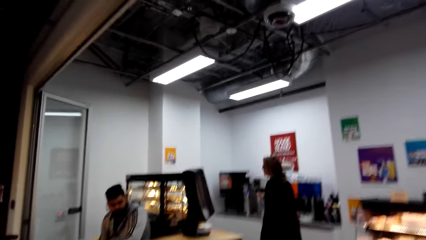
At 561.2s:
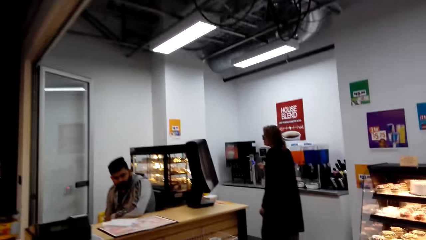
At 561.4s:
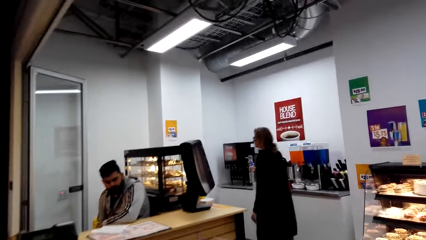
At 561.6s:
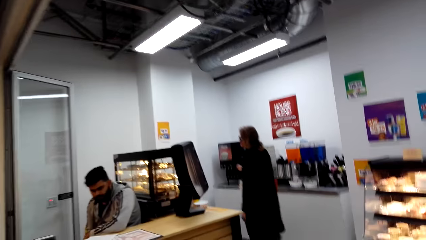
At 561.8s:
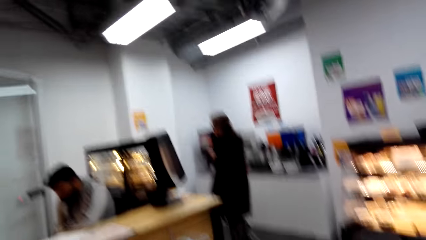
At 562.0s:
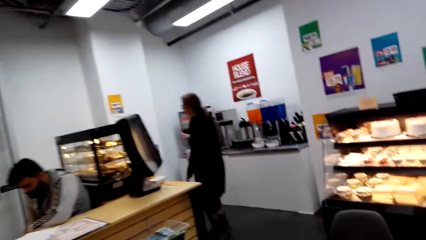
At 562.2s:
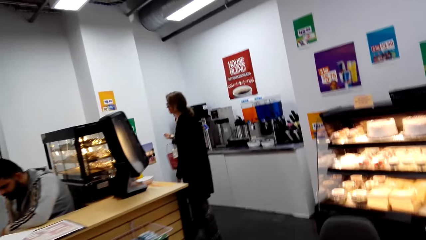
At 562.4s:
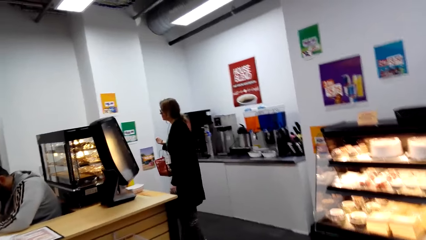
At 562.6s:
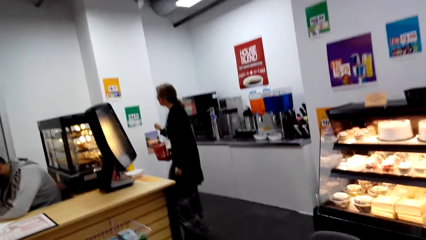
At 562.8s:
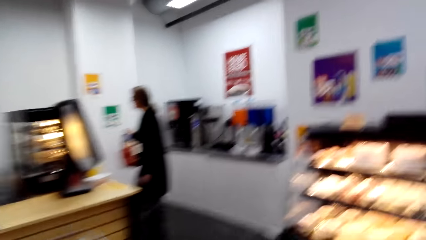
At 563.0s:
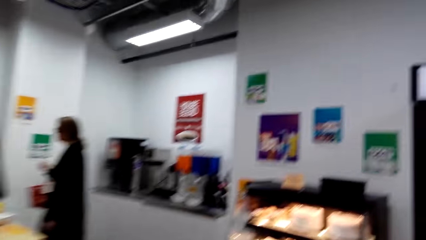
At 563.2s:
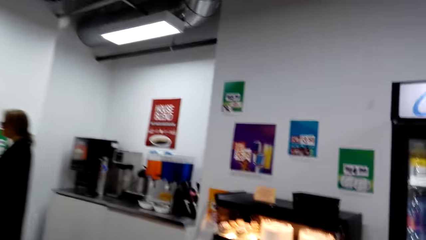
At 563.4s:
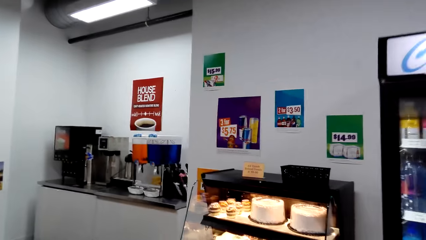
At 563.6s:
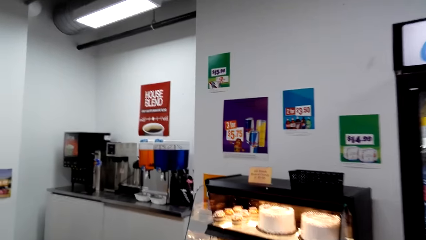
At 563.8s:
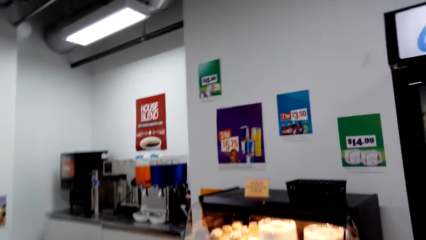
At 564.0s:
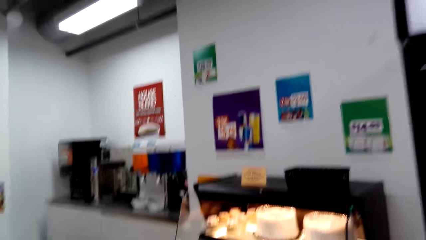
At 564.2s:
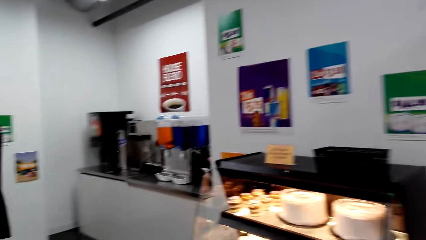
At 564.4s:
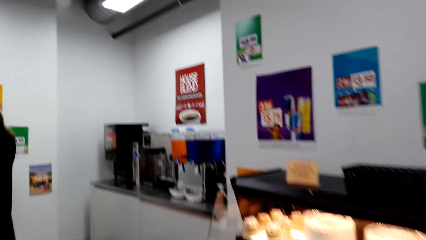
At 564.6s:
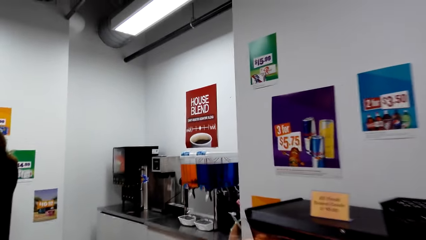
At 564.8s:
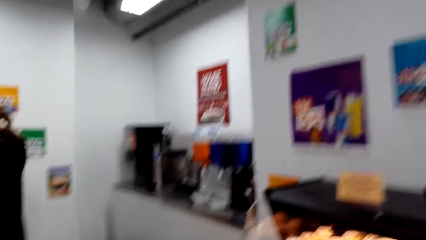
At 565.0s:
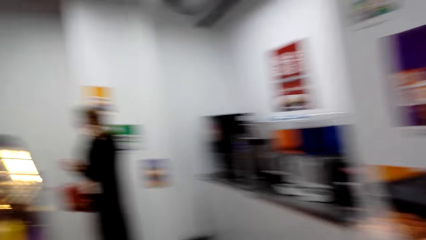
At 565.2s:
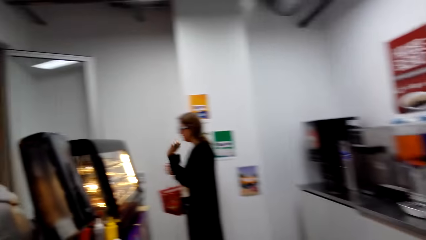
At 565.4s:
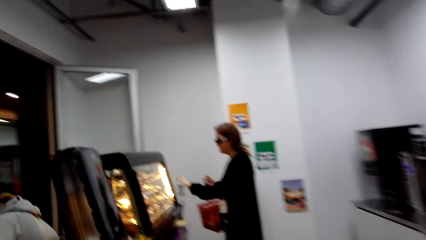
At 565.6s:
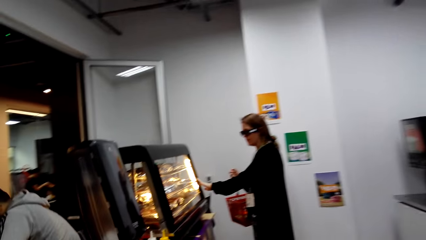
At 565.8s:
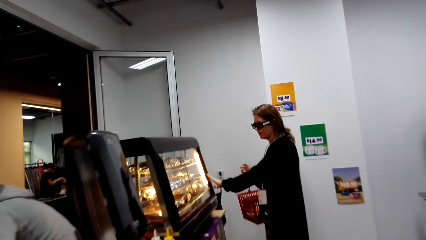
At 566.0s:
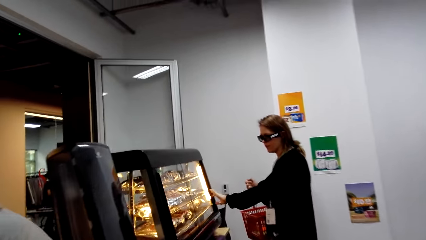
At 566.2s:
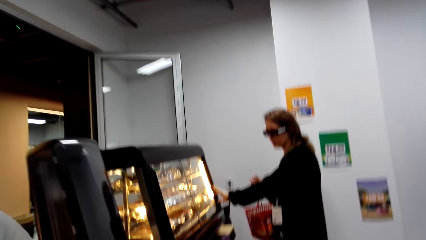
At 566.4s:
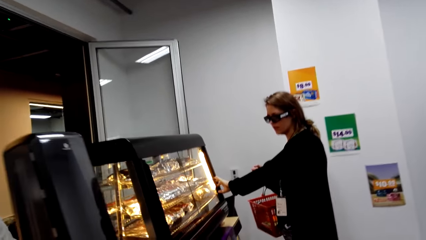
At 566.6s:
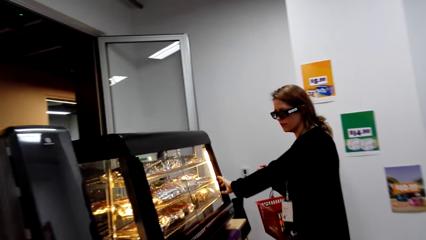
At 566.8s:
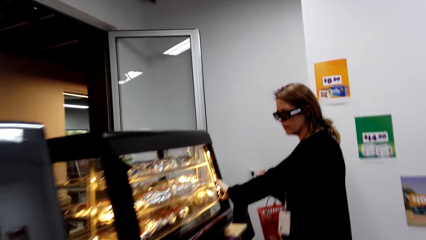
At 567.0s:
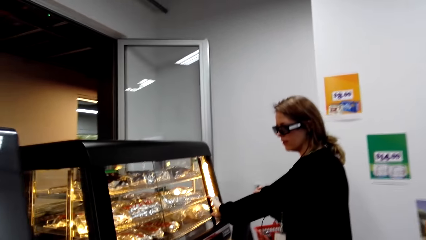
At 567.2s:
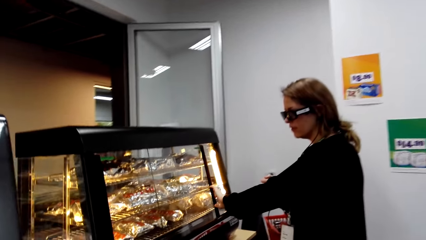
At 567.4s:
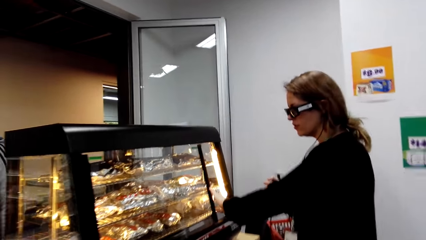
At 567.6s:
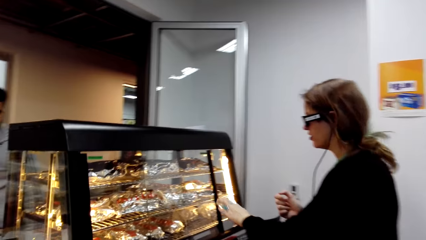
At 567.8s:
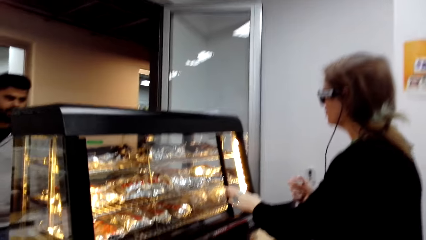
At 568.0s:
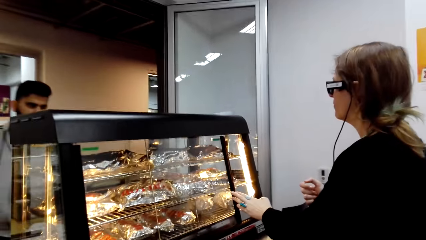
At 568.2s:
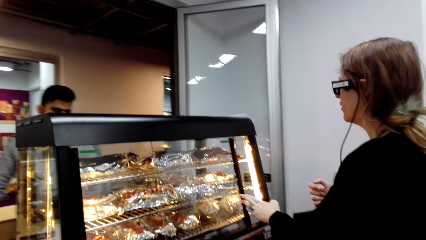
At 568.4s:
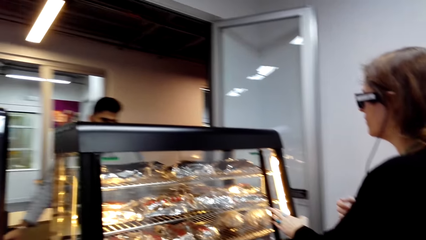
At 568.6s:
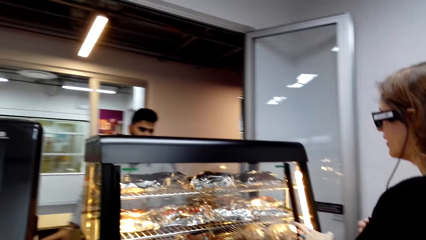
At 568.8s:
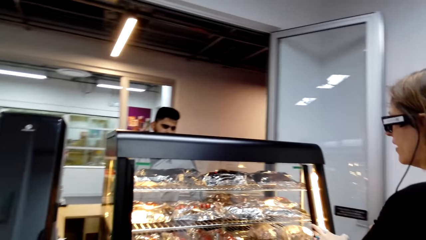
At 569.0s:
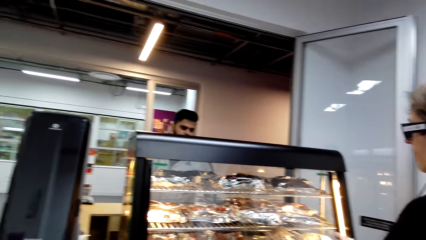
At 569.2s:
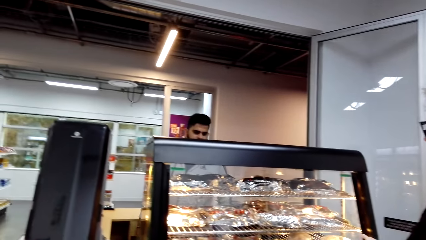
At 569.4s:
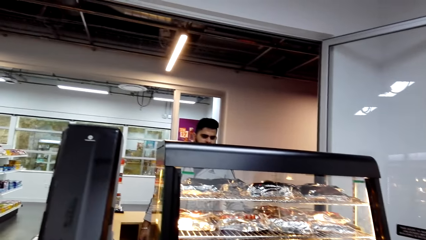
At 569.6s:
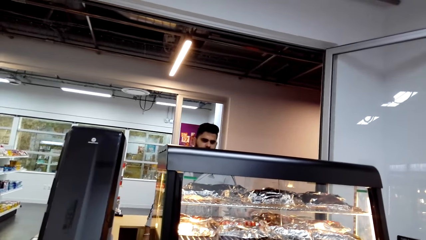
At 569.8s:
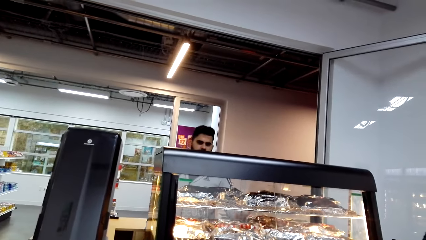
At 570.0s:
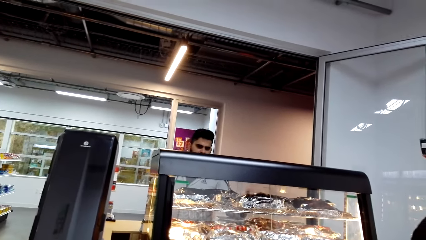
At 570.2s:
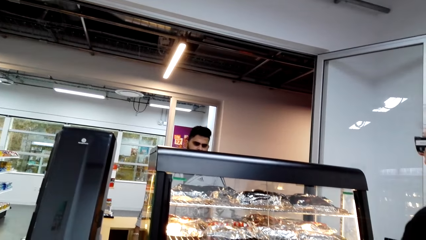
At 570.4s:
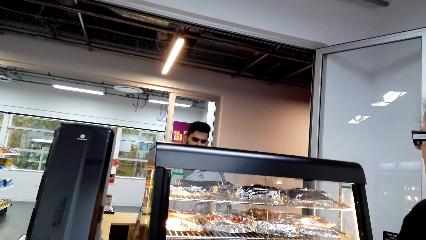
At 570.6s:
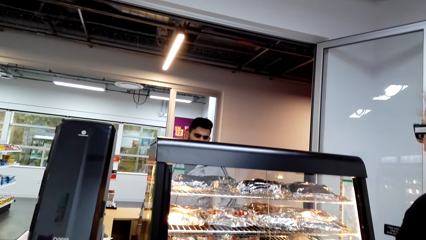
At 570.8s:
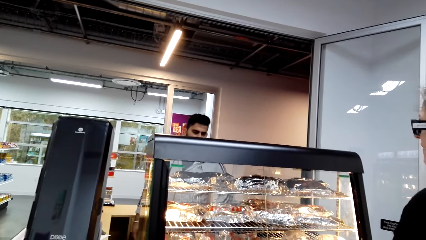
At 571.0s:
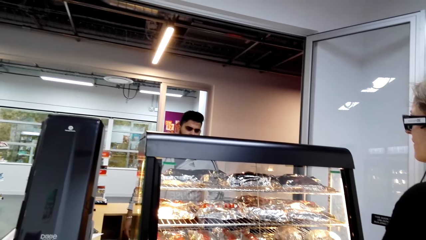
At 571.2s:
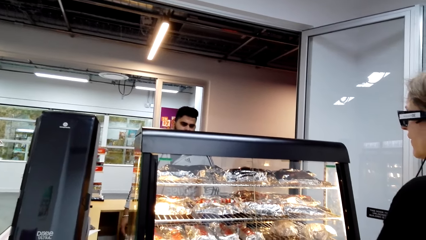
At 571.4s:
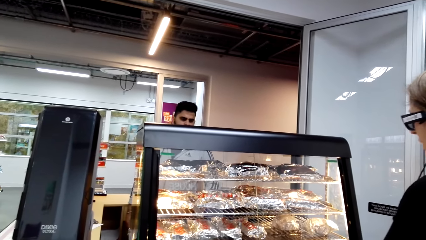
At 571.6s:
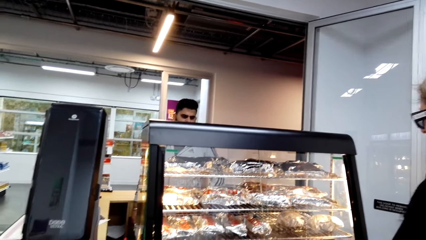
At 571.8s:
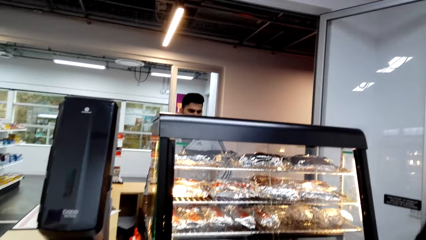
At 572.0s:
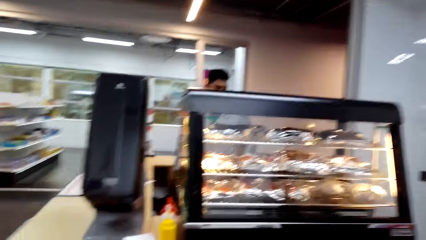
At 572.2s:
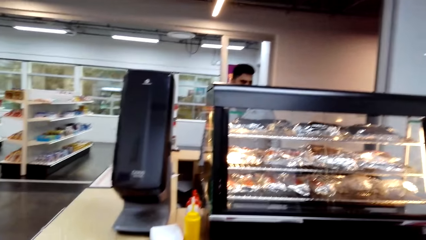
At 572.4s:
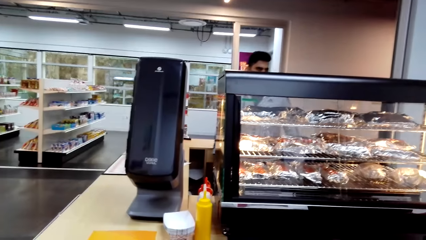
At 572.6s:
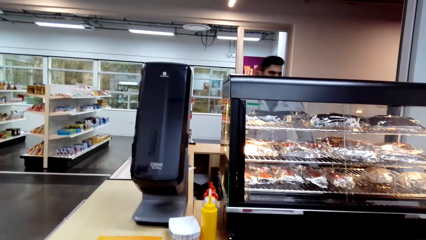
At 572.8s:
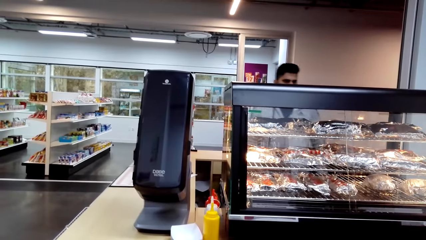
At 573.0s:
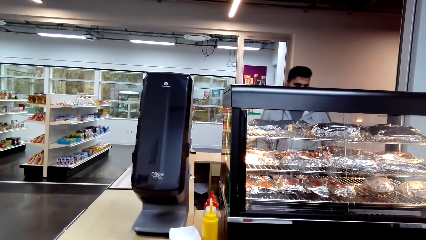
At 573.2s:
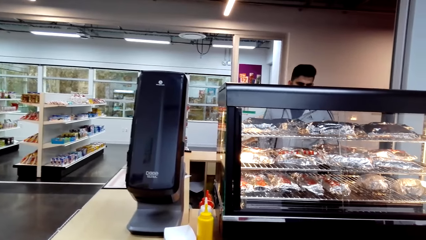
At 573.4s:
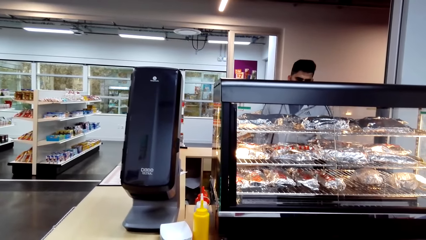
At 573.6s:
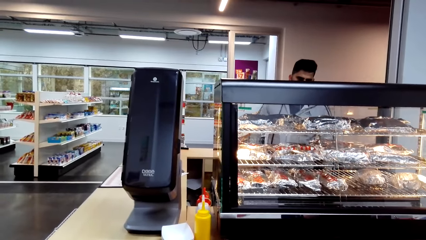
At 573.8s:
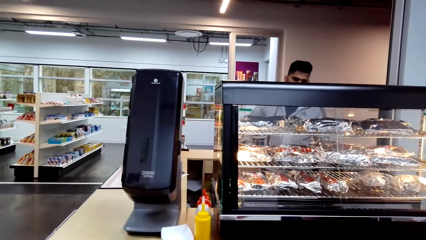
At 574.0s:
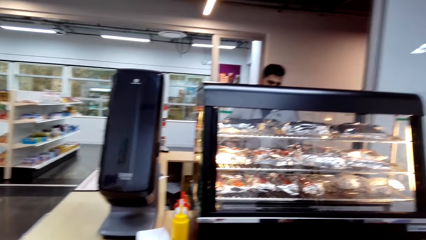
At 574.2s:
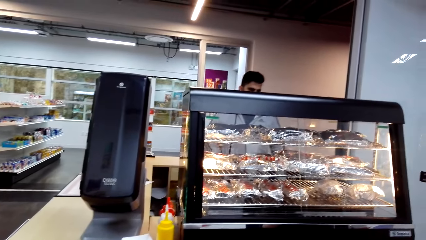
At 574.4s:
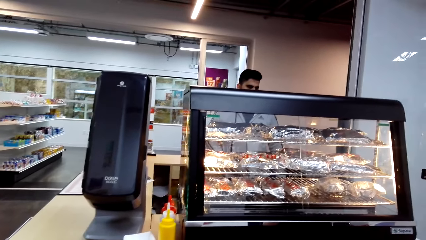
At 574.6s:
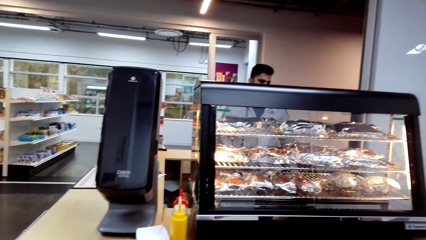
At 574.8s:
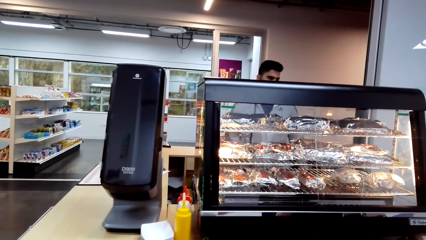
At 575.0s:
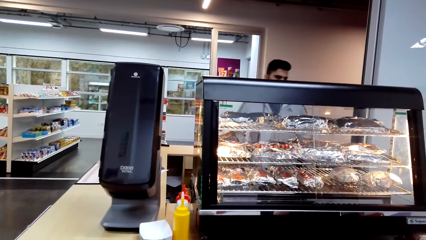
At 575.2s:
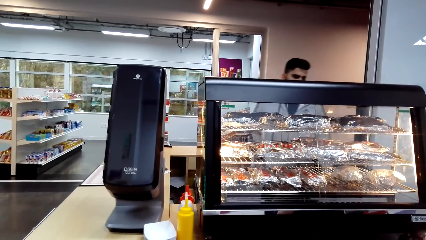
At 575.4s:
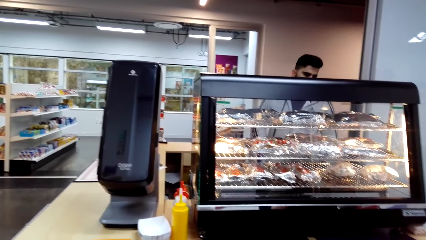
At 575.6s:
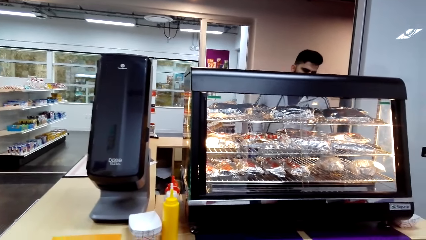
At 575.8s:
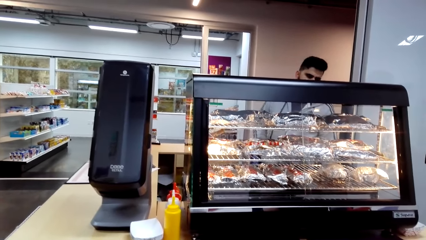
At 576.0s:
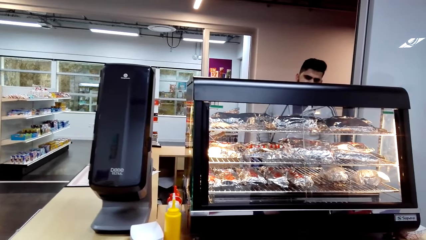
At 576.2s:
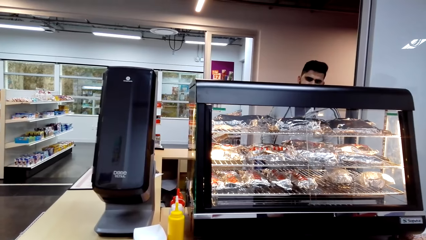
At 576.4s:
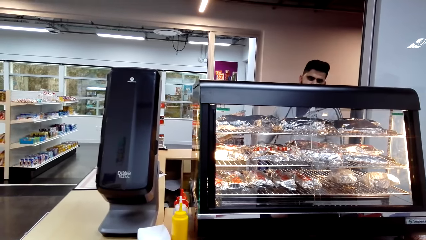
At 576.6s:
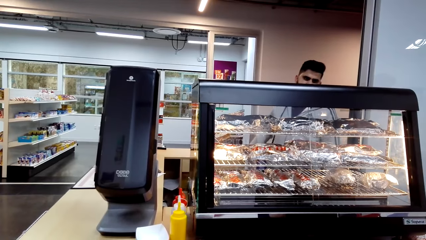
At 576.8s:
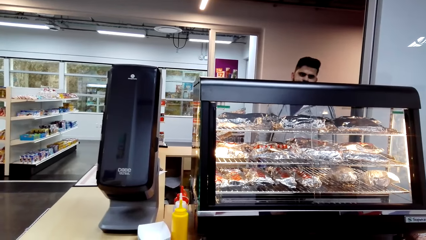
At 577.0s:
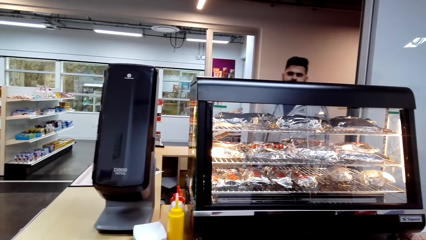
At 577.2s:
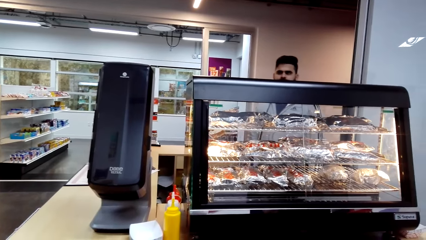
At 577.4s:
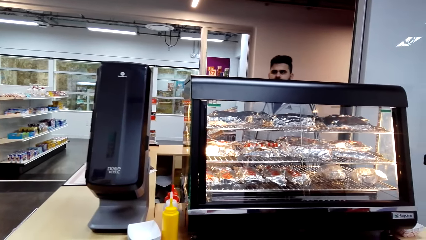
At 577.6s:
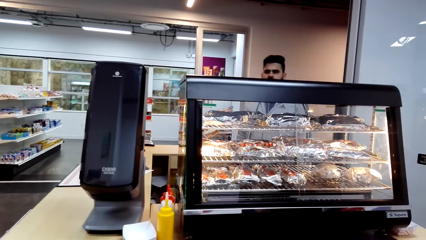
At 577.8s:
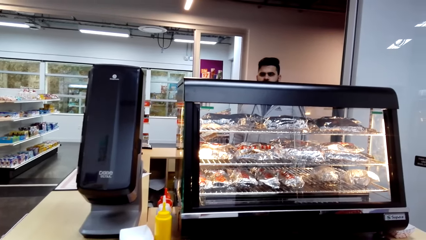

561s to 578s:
A lady walks around a supermarket. The camera wearer walks around the supermarket. A woman touches something, opens something and closes something. The camera wearer looks around the supermarket. A cashier converses with the woman. The woman converses with the cashier. A man moves around the supermarket.
